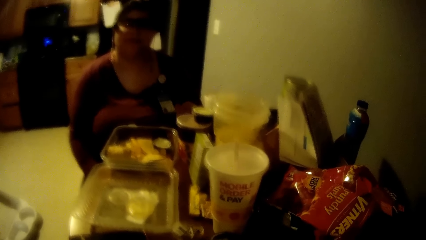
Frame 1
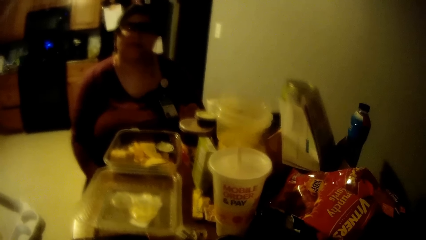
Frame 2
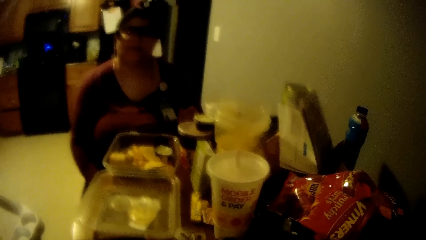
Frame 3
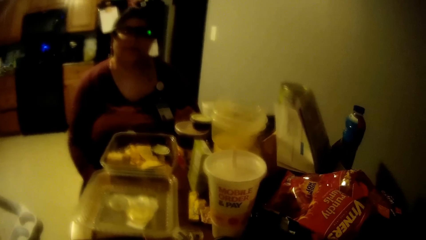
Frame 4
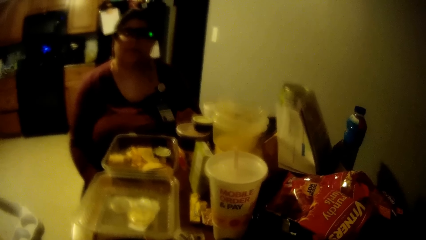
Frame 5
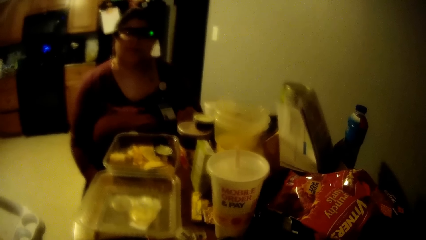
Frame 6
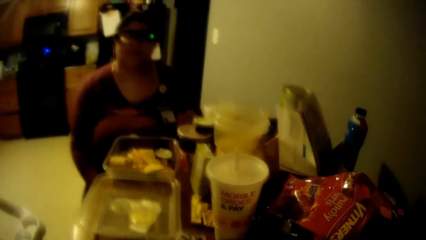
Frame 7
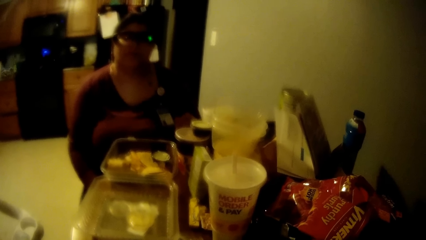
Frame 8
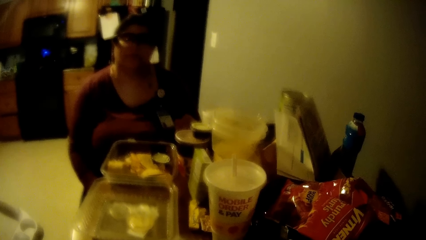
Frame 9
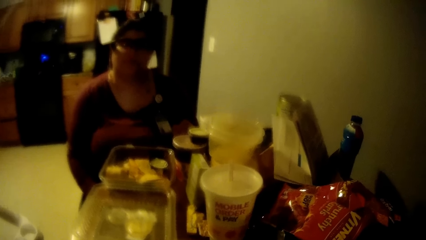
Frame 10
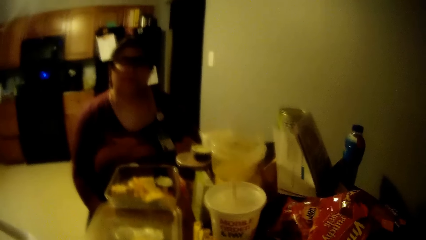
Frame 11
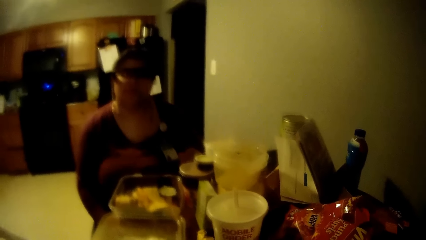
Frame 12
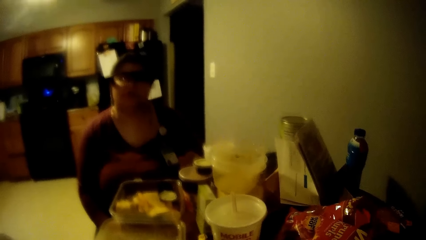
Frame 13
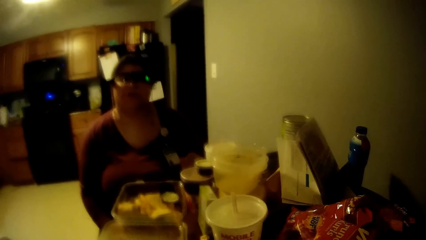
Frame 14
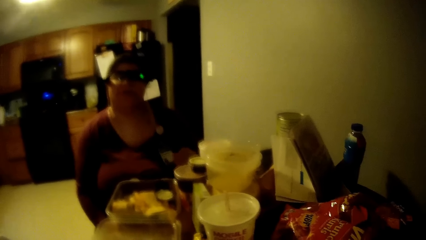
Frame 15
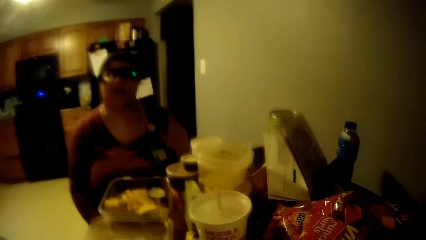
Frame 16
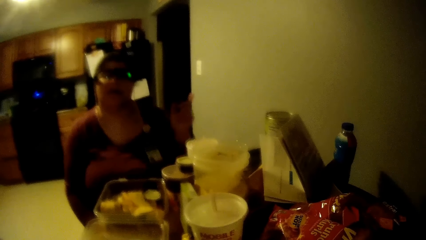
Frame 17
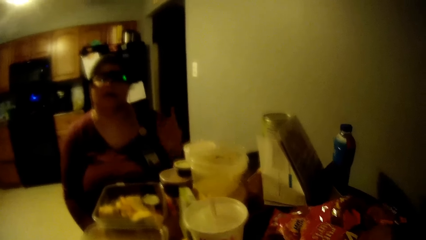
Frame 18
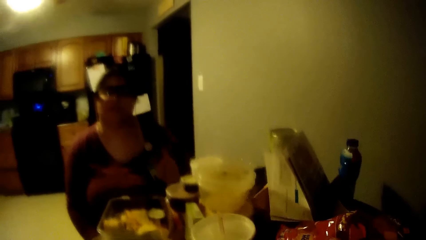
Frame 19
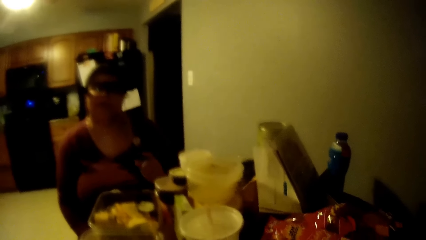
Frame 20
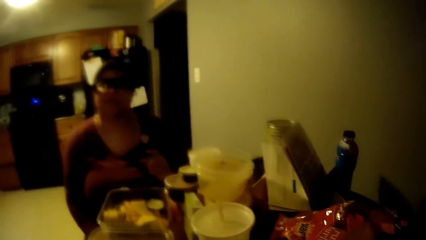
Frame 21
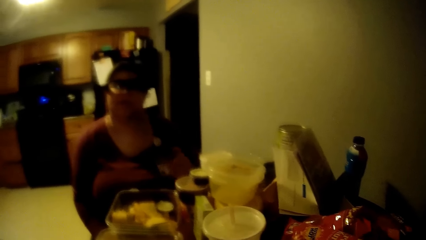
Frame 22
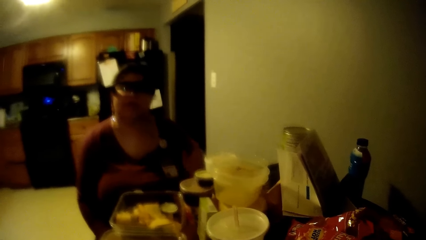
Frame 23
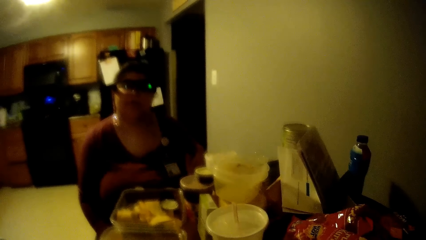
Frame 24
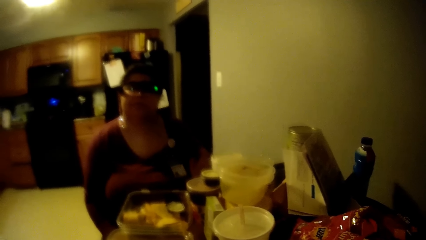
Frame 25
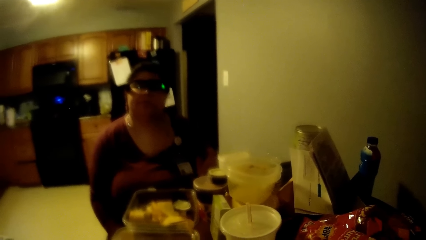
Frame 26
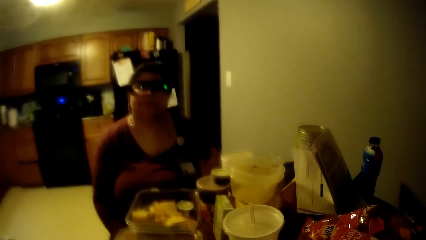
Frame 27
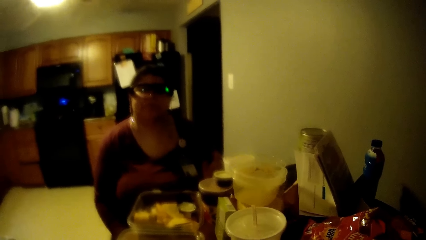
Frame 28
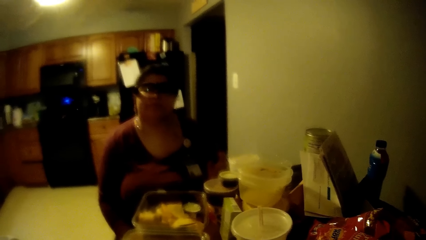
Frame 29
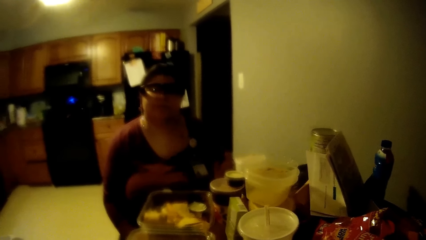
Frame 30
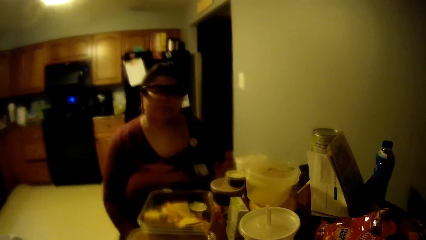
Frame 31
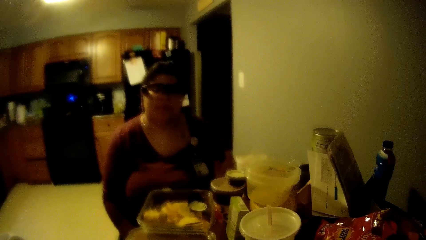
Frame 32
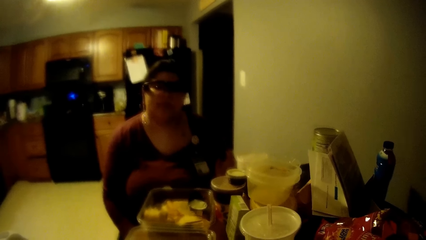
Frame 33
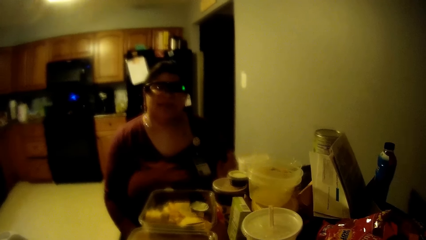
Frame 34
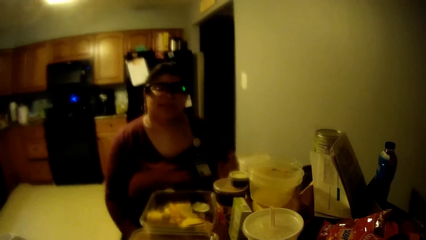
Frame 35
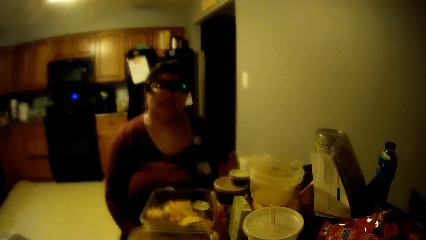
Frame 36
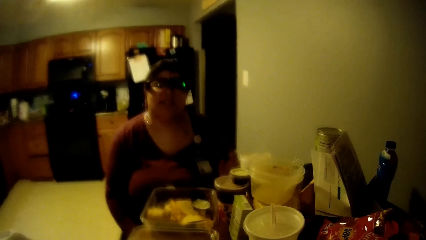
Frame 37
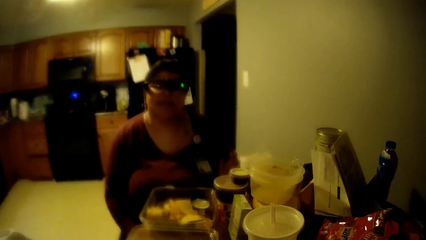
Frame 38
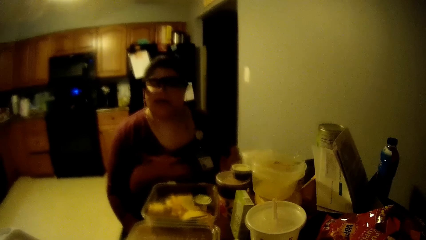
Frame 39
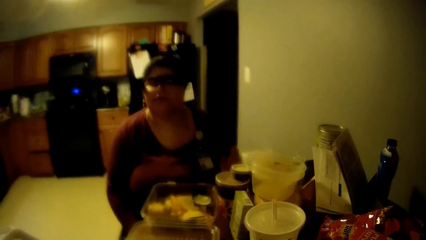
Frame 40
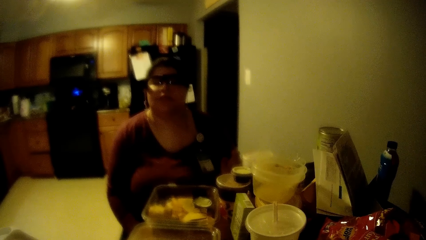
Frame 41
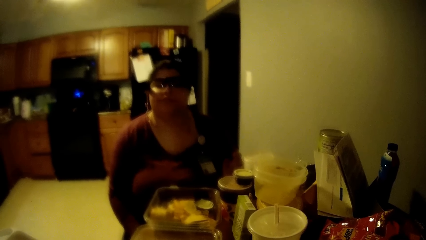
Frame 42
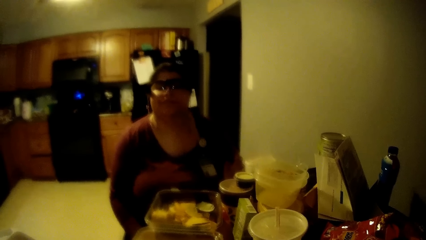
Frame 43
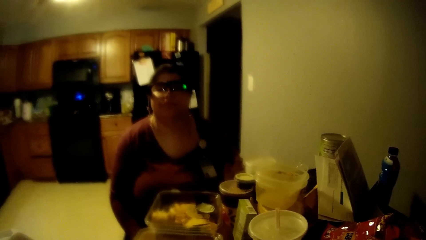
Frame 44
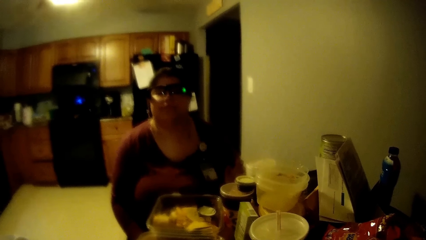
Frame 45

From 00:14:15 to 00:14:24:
A person moves the hand.

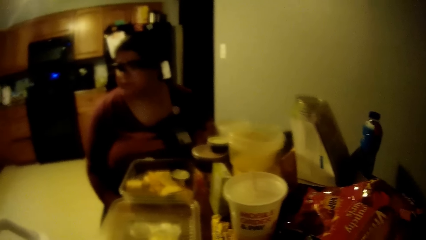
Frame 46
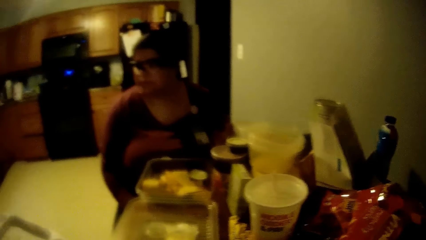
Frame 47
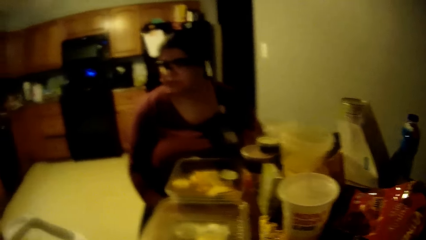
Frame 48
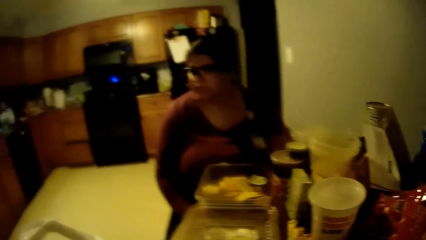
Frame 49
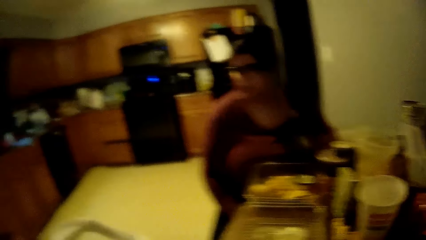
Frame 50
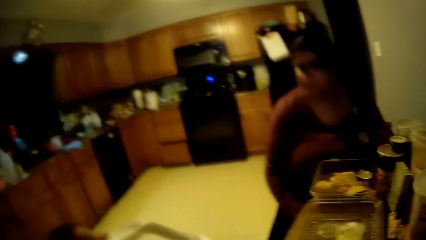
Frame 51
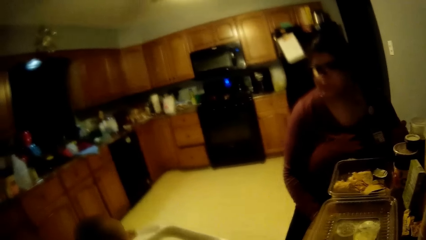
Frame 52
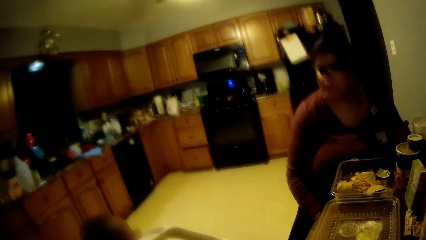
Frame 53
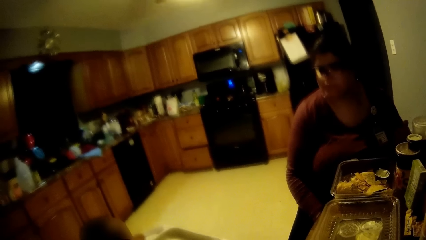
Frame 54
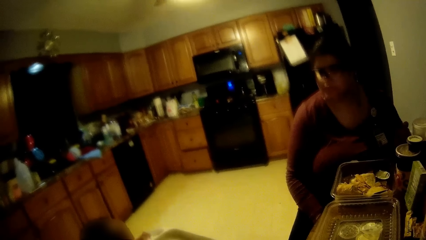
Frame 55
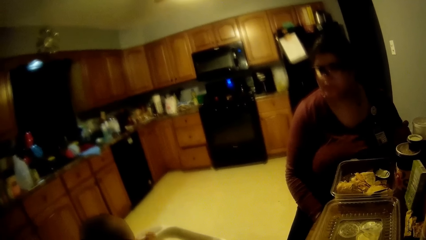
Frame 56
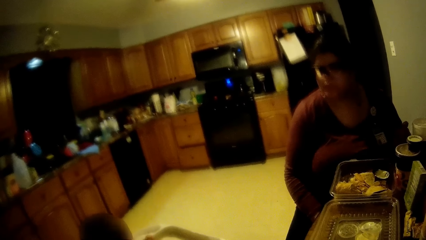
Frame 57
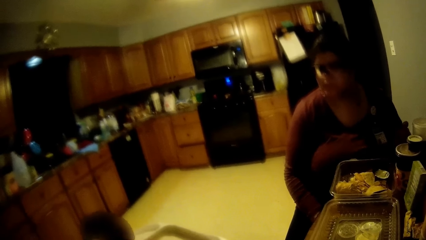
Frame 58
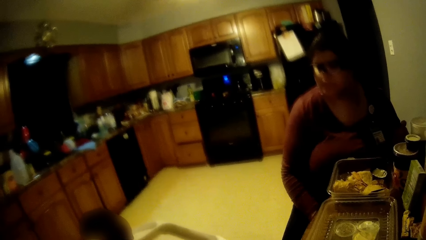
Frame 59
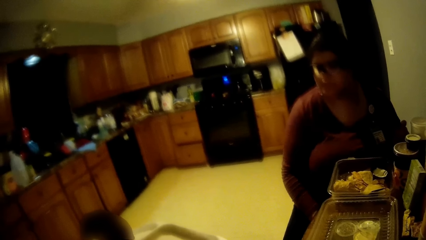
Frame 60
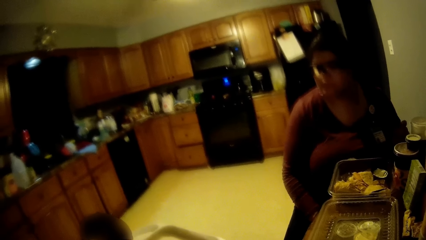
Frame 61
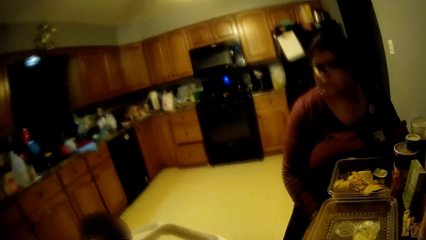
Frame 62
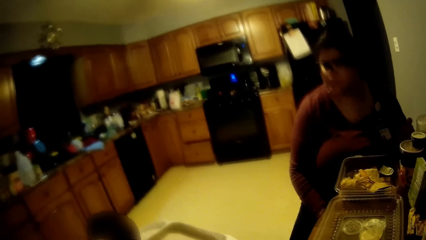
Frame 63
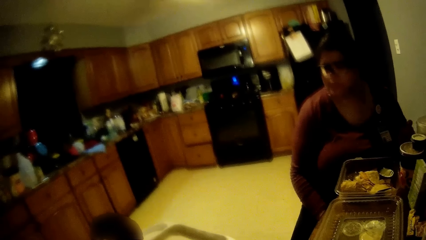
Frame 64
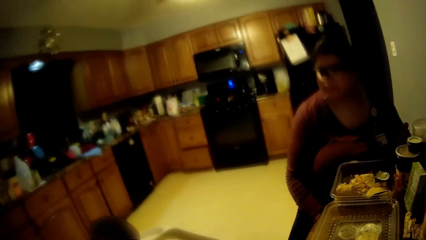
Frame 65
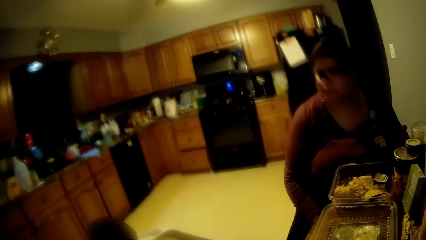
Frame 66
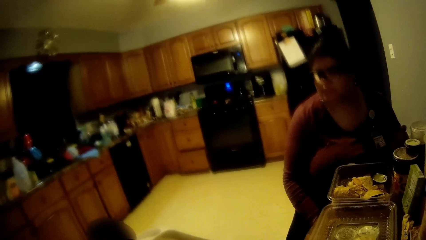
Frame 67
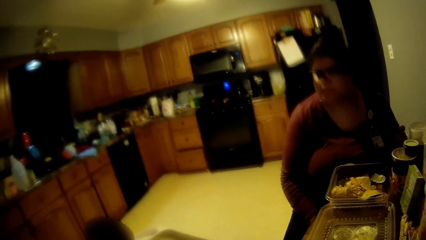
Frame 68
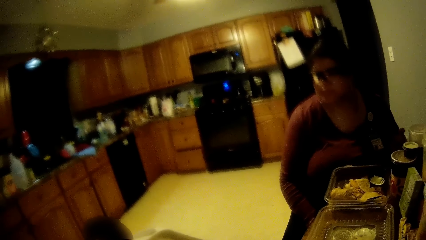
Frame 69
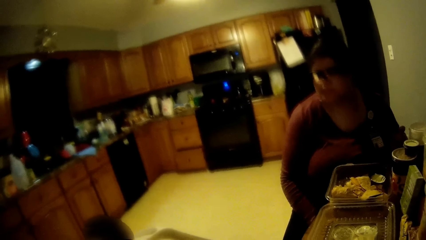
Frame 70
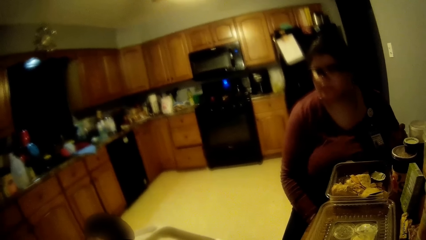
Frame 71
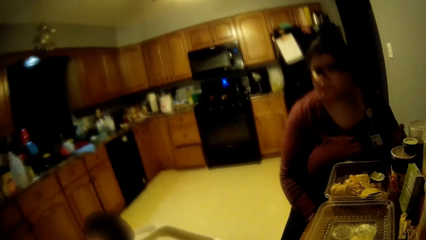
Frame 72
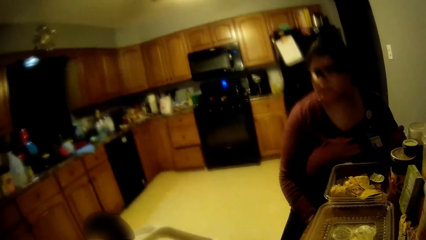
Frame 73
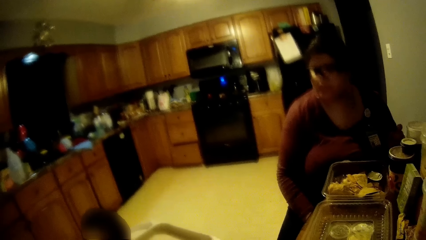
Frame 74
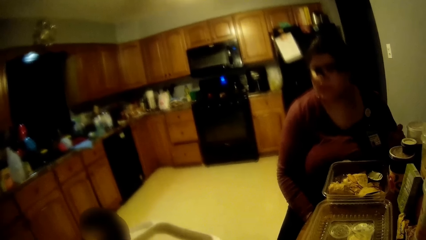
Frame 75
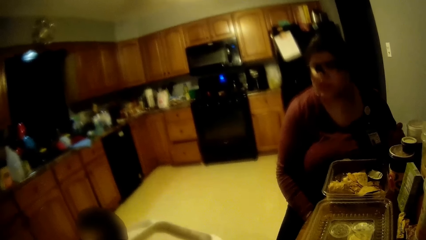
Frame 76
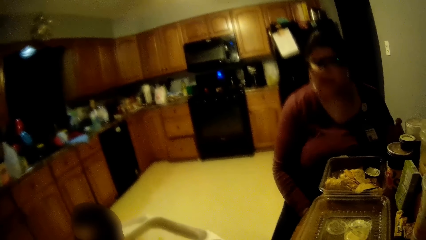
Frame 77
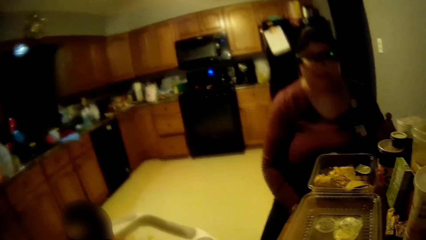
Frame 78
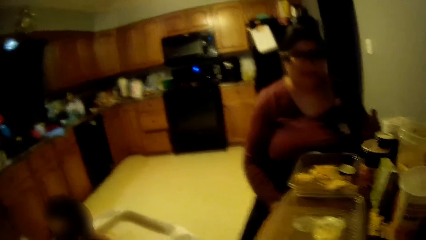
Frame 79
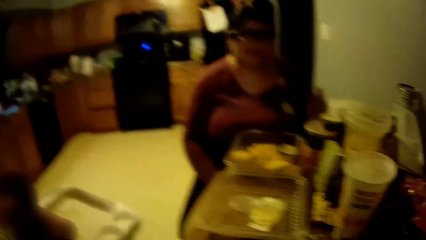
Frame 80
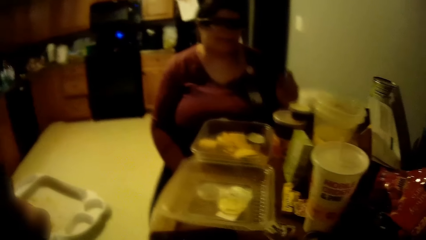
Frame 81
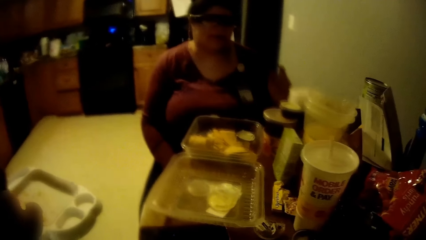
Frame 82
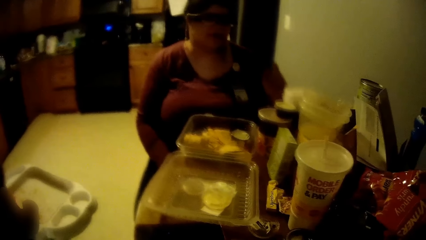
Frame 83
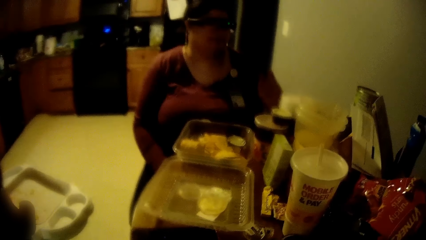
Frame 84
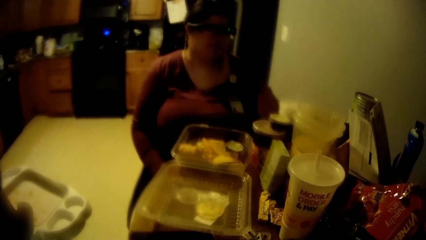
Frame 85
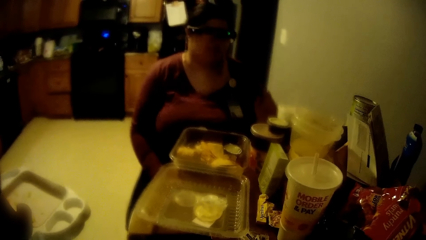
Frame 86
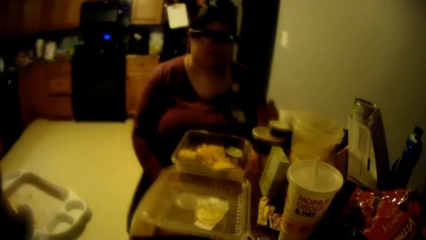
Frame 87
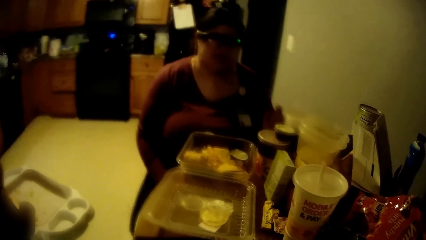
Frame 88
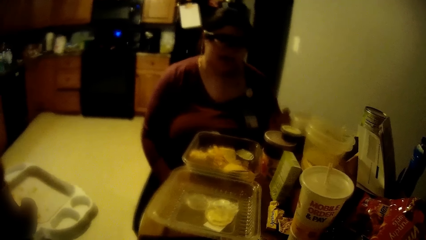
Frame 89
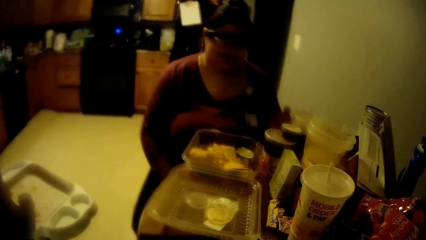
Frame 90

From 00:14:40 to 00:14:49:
The camera wearer looks around.
